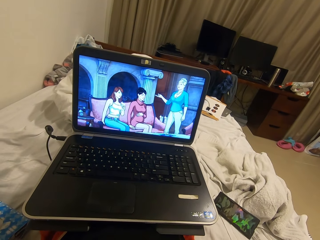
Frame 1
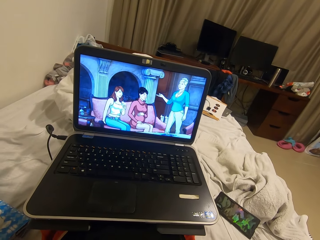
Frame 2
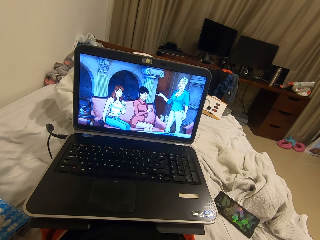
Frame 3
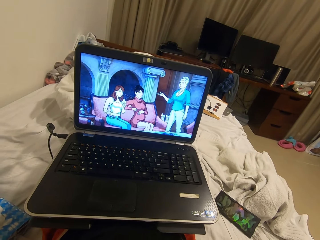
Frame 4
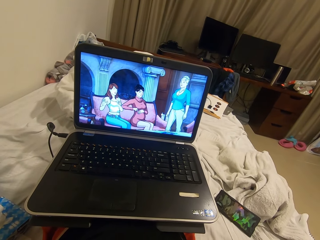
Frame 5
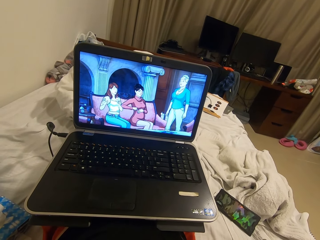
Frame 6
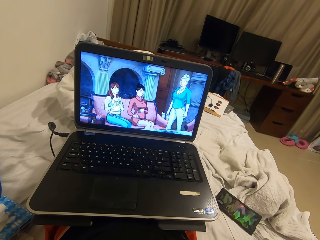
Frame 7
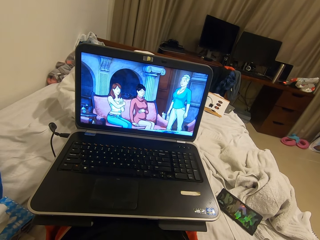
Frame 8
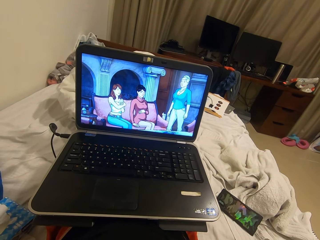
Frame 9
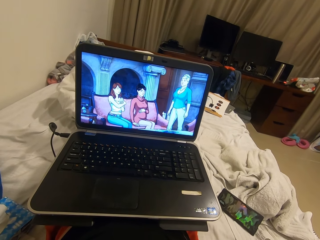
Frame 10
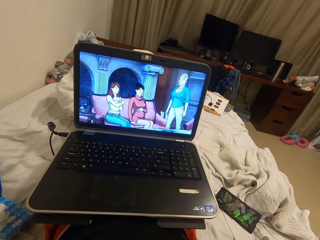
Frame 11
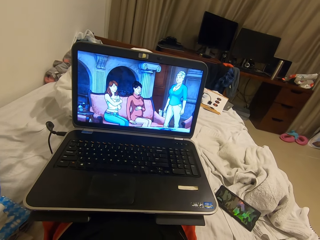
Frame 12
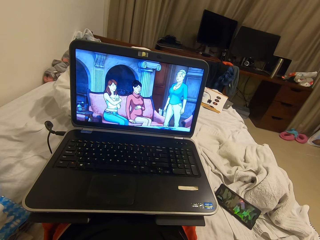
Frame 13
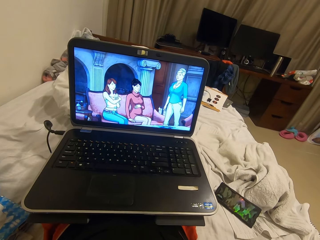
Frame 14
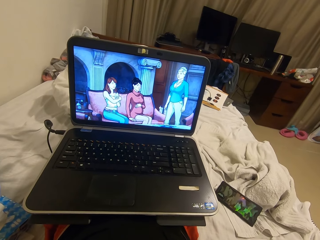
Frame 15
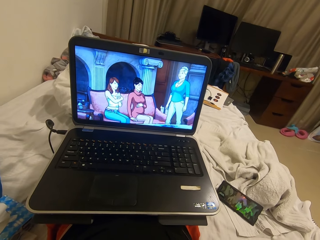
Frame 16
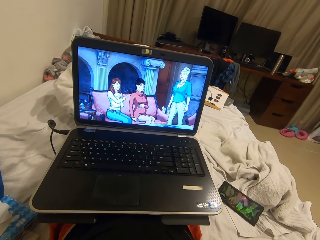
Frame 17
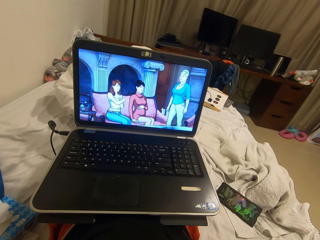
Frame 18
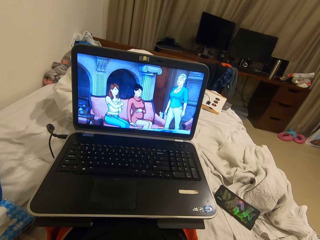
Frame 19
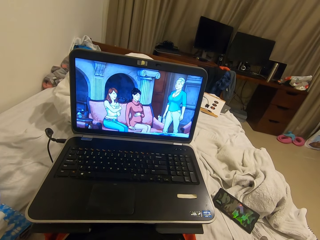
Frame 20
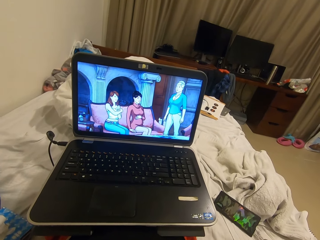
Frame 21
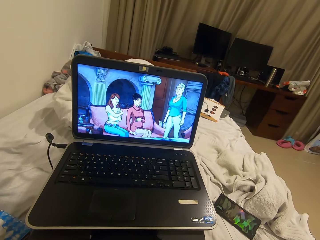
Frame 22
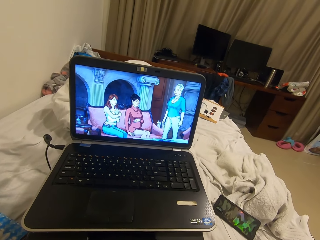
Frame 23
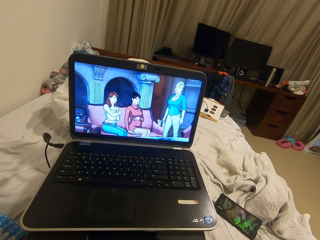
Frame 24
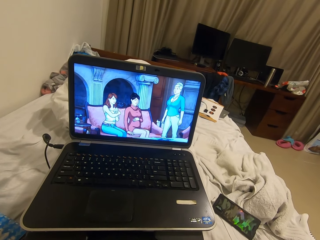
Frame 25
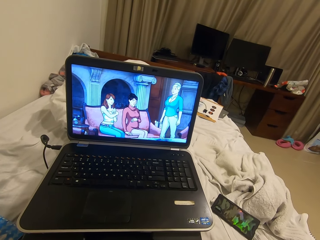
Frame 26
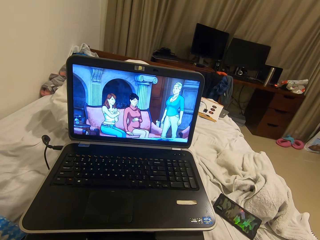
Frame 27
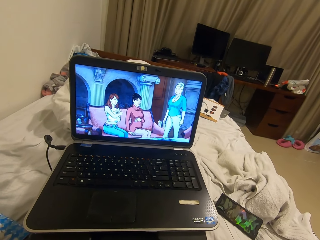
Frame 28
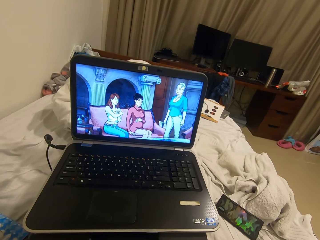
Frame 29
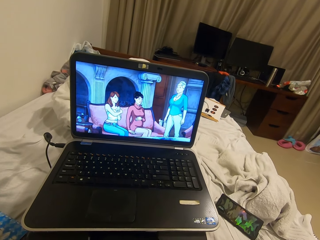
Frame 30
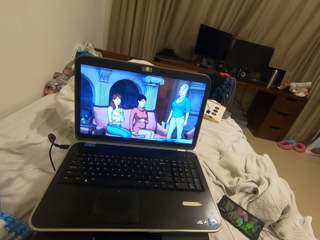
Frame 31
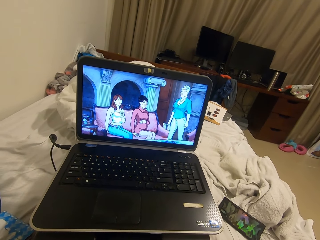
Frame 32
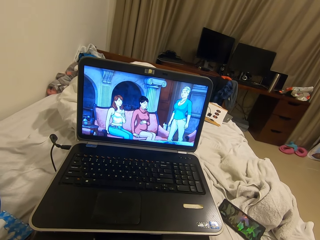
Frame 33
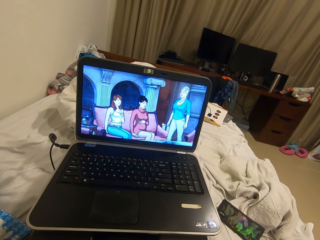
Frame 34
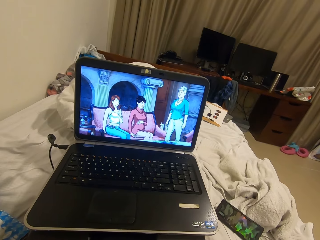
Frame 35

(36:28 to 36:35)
The camera wearer laughs.

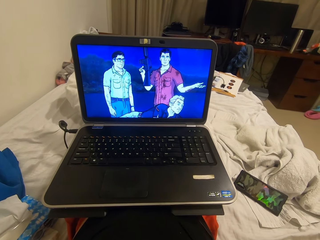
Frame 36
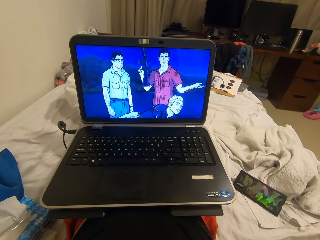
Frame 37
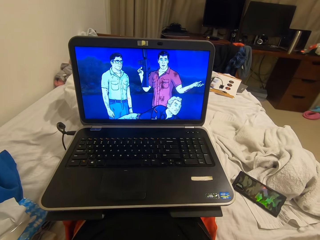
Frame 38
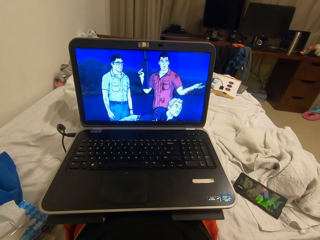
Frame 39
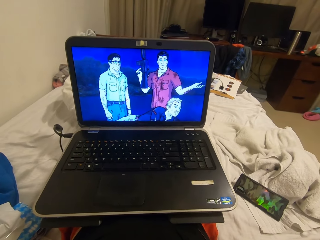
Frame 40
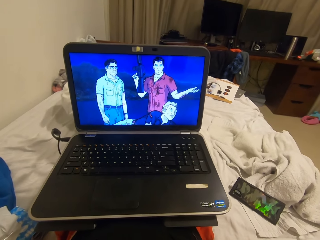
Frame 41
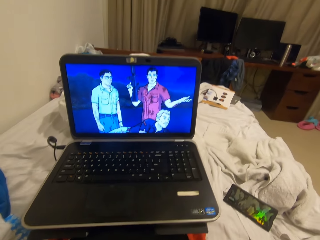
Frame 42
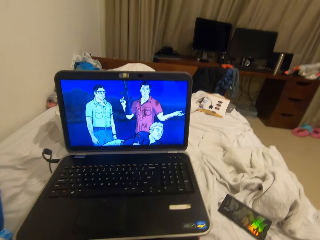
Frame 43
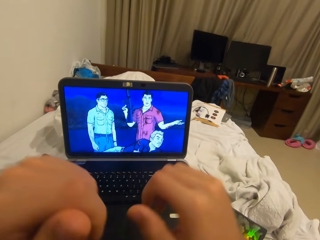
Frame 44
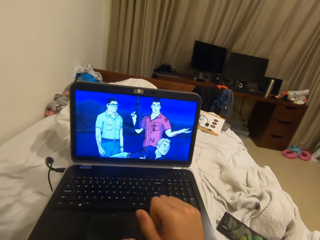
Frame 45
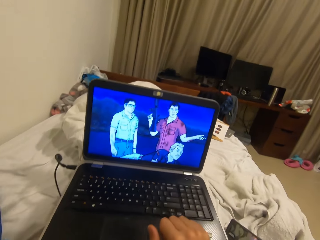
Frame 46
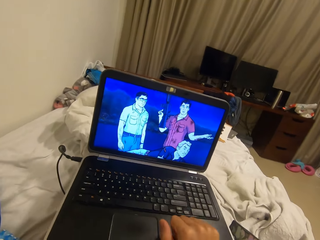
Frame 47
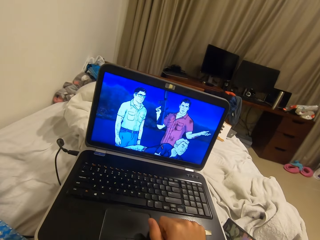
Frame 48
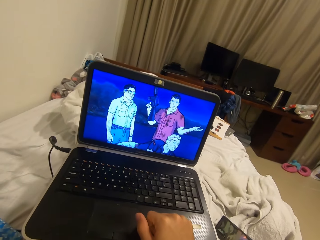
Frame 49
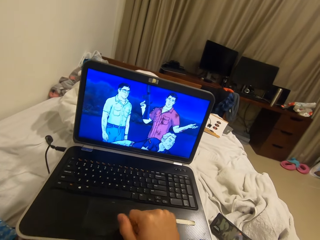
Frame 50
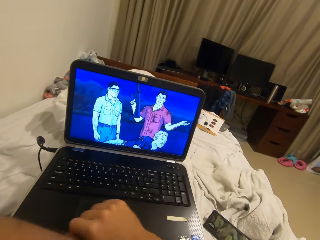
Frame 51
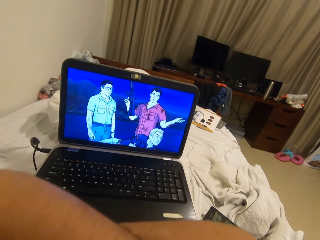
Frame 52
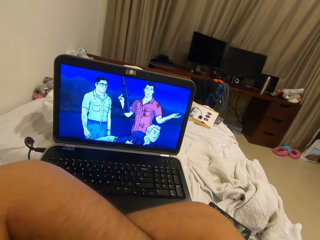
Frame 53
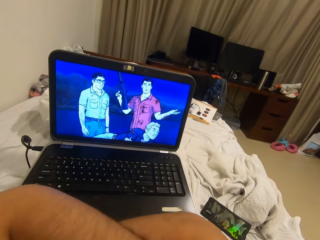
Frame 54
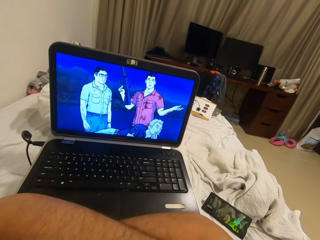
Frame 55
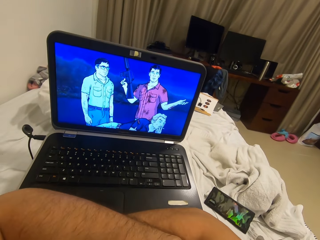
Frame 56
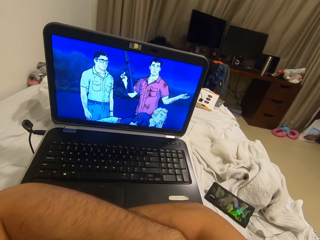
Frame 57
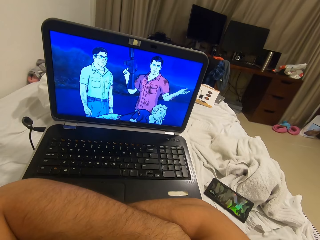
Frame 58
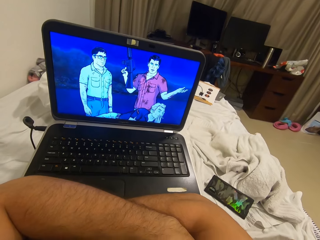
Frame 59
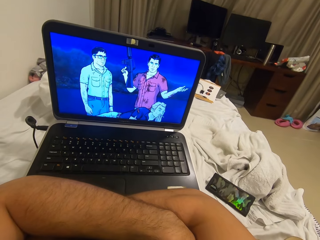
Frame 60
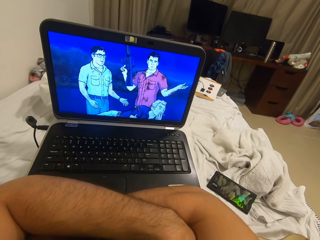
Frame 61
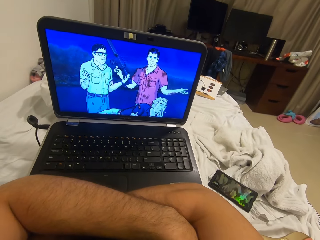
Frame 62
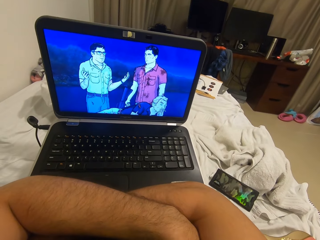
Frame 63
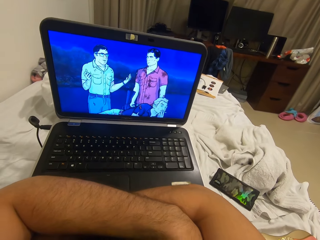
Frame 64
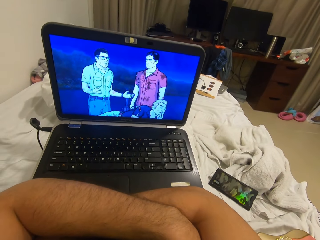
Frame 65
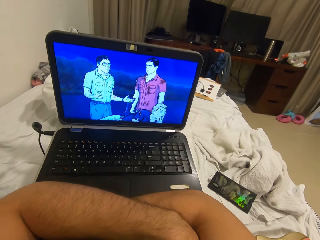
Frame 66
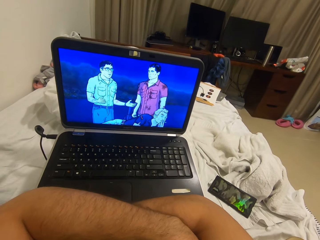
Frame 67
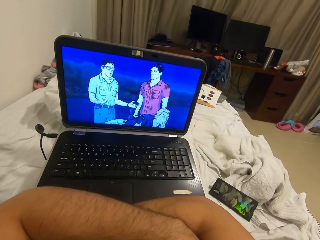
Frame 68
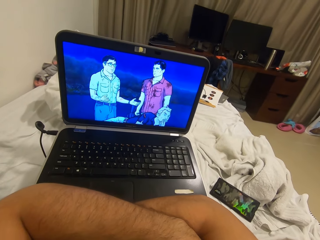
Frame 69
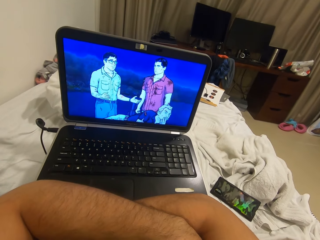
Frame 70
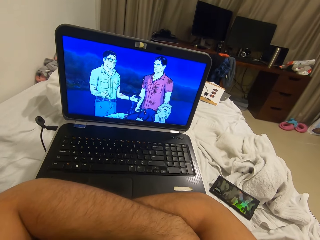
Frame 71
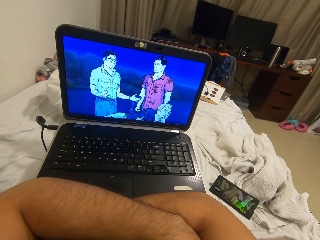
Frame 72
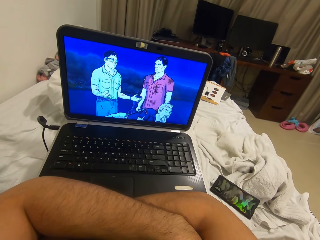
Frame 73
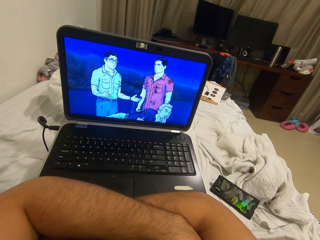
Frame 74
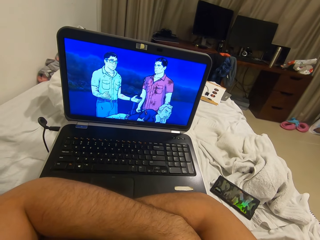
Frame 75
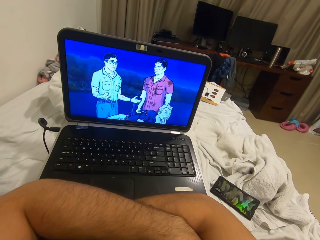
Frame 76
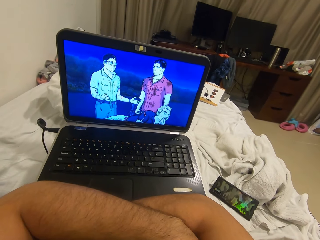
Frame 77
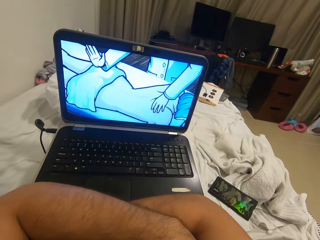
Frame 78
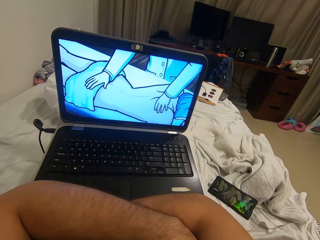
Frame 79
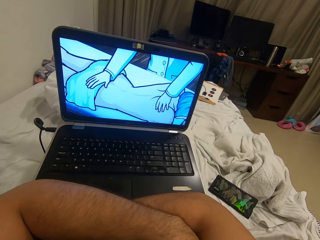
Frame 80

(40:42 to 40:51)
The camera wearer puts his hands down. He places his right hand on the laptop. He removes his hands from the laptop. He folds both hands.

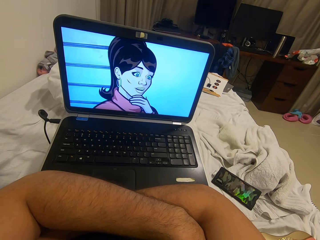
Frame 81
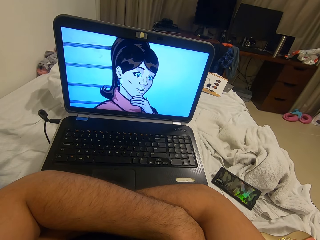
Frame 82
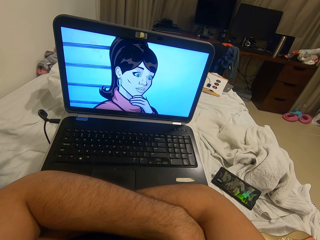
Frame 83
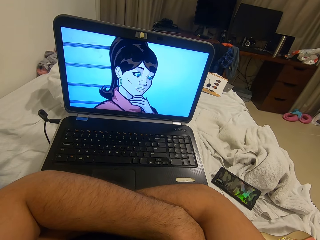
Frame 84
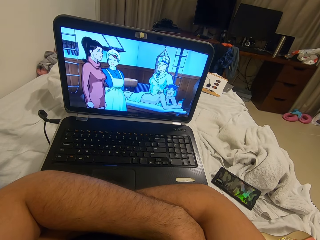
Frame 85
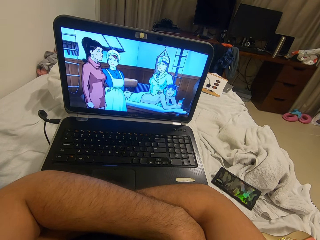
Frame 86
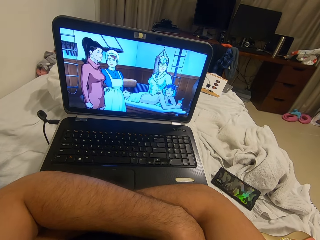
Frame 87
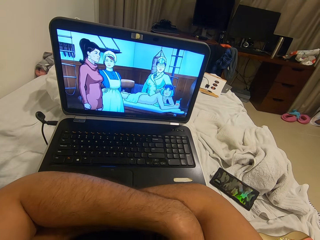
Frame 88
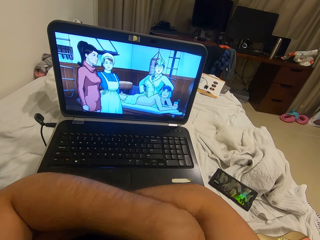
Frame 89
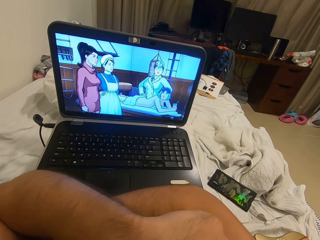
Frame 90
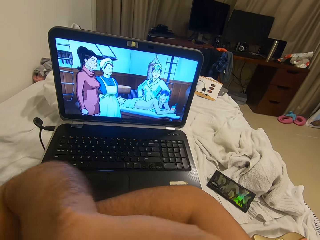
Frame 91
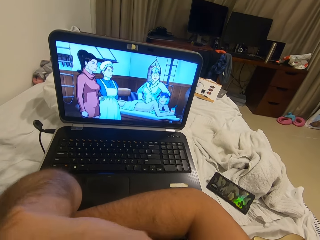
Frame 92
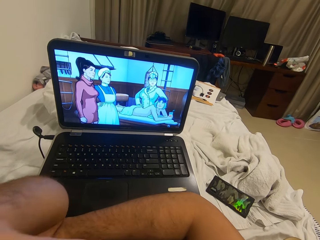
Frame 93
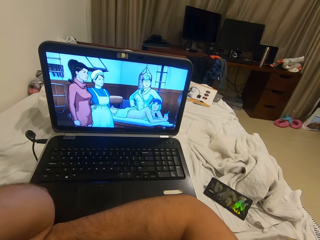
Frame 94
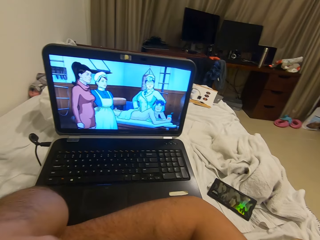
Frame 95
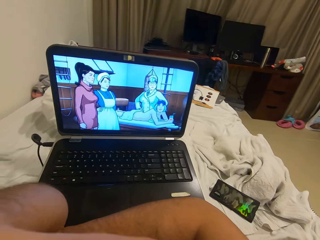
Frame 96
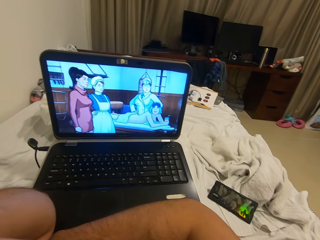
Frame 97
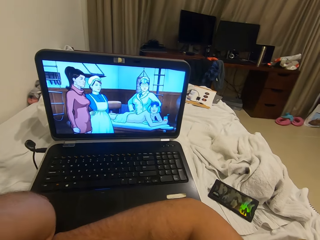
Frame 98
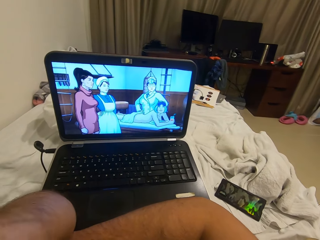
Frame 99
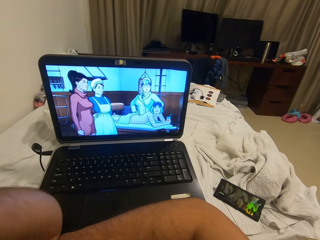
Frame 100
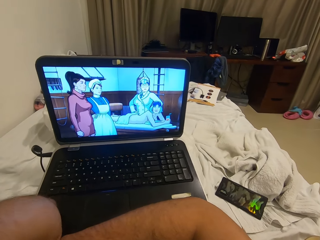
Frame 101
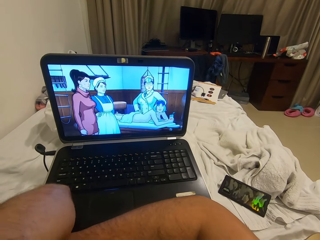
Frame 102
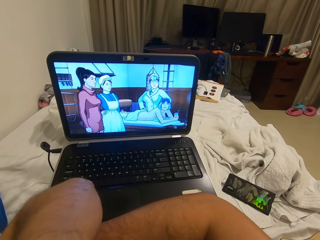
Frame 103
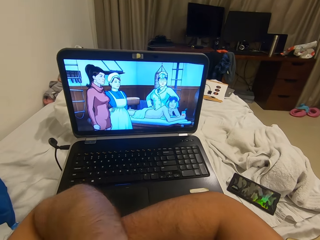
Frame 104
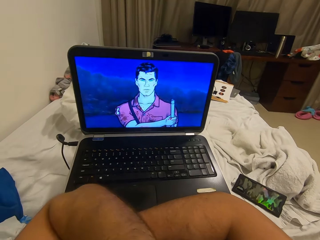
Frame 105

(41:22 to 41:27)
The camera wearer unfolds his hands. He raises his left hand to his face.
